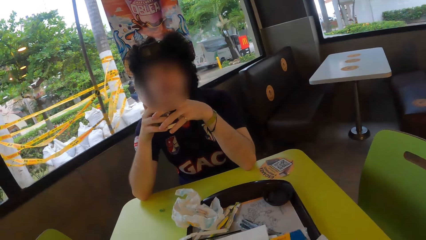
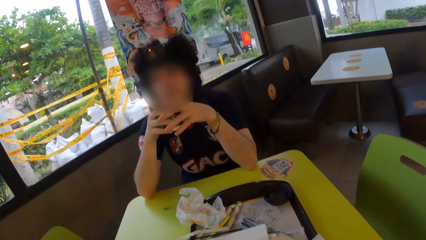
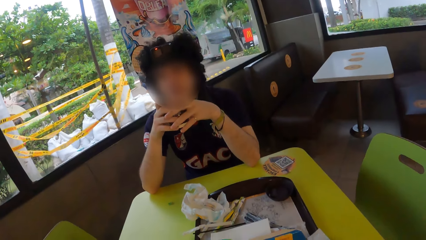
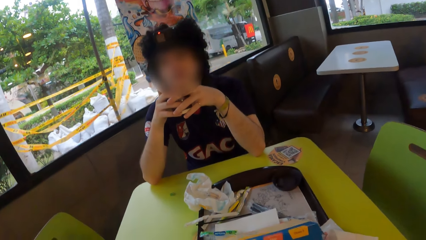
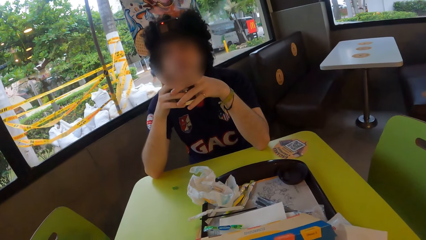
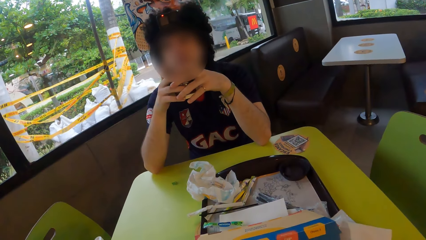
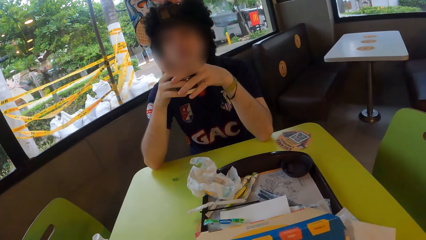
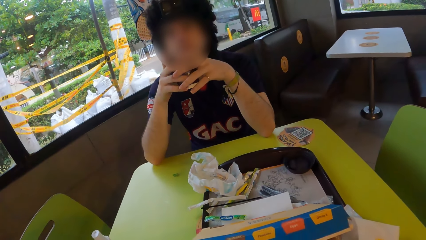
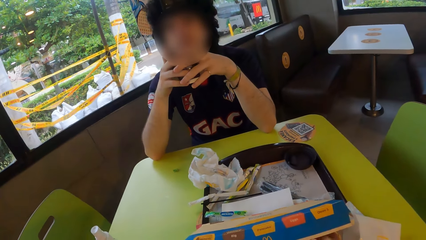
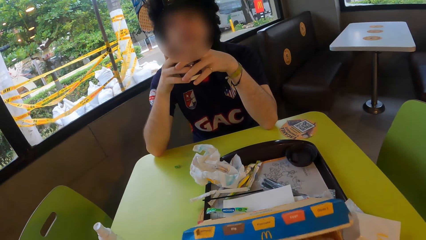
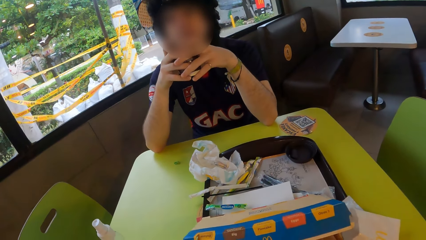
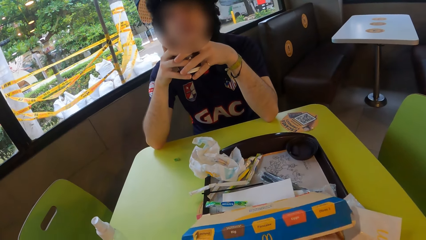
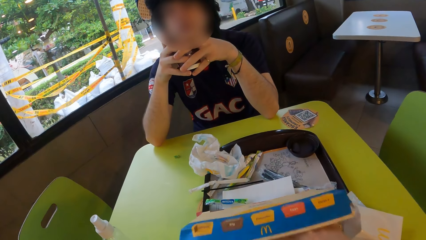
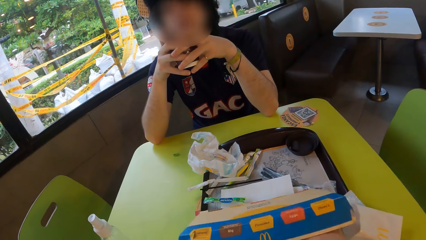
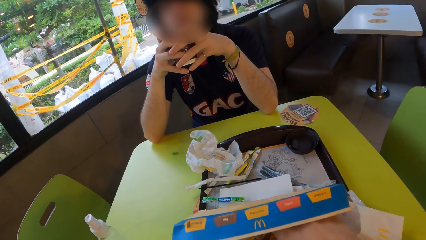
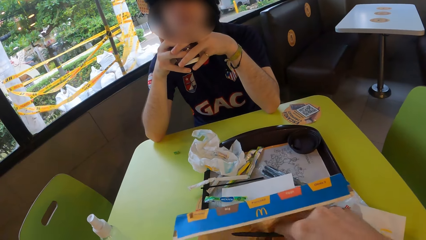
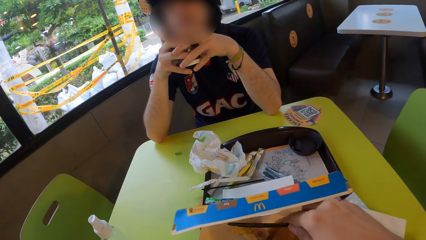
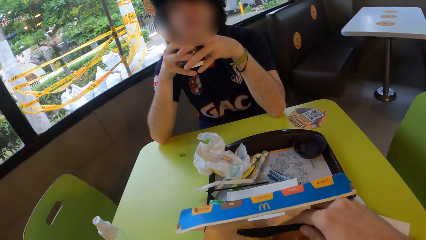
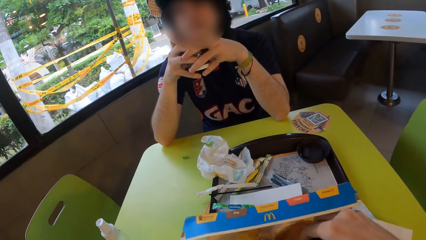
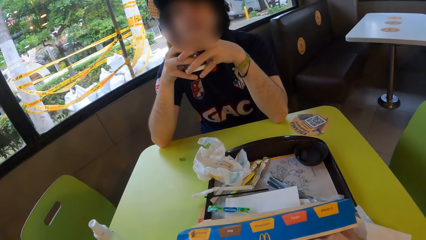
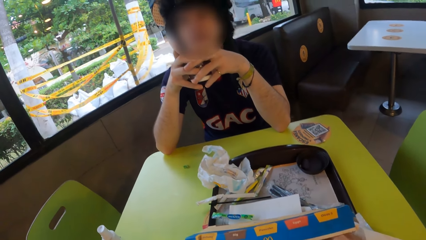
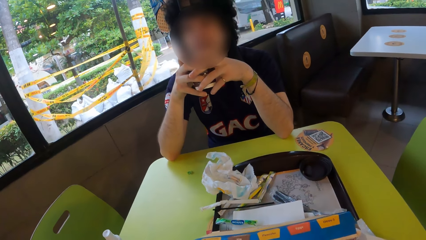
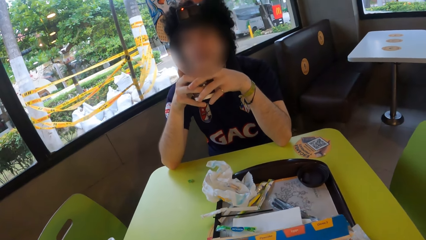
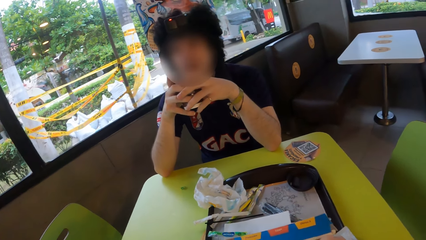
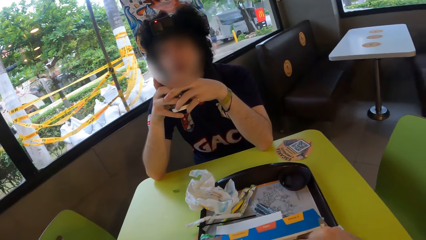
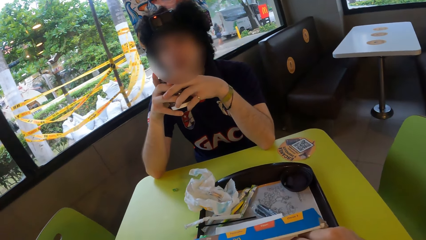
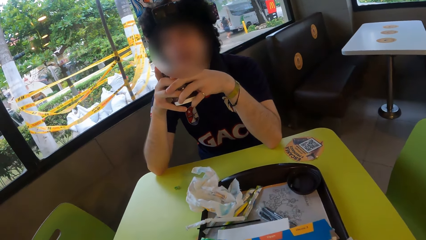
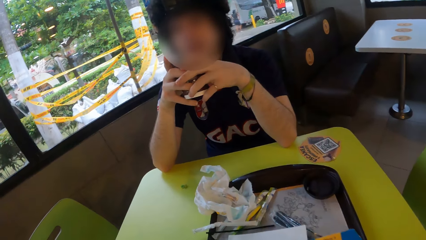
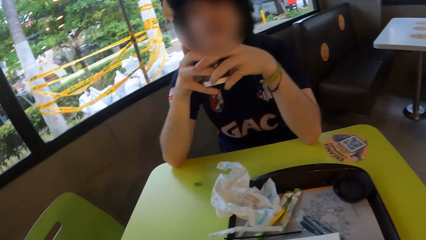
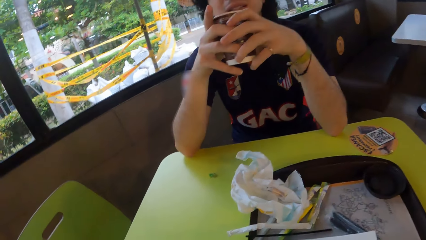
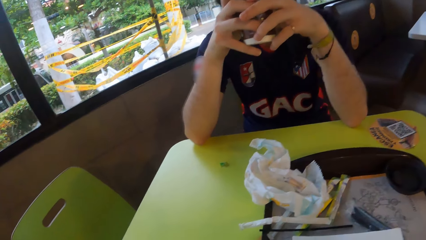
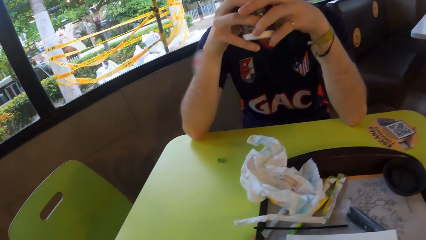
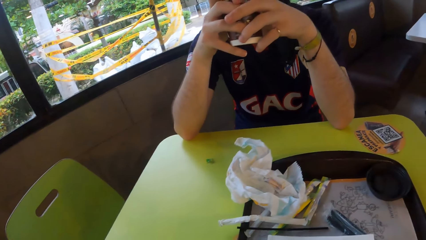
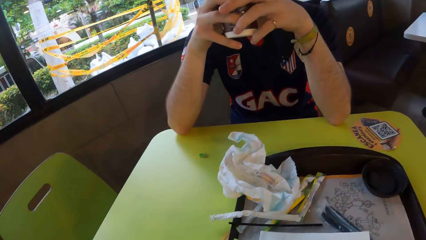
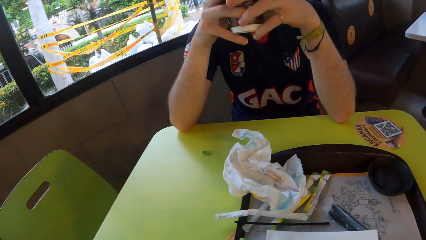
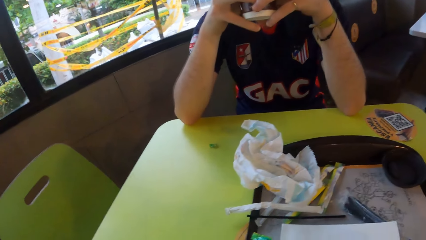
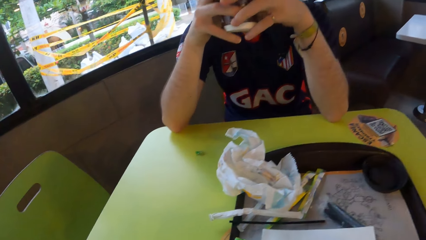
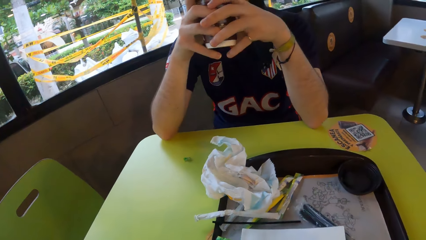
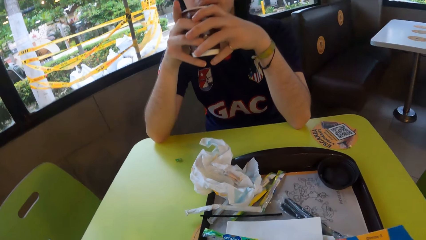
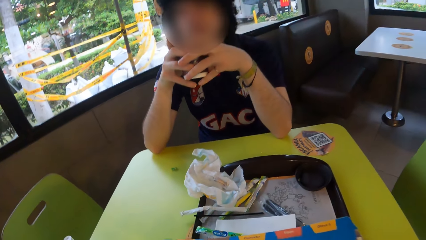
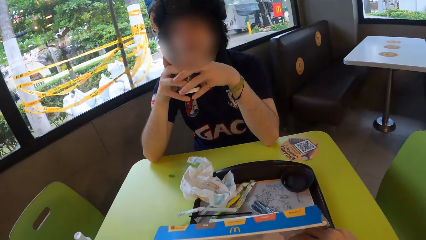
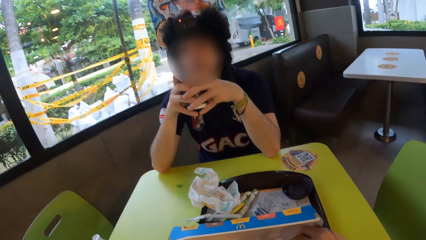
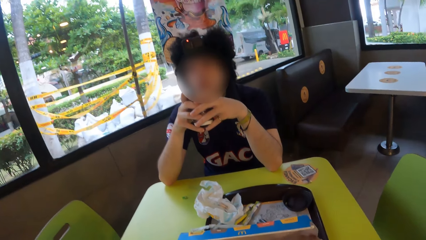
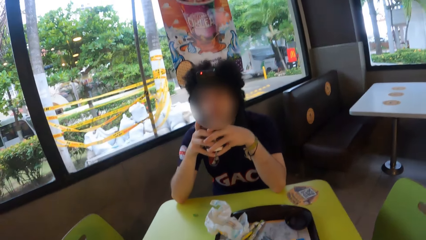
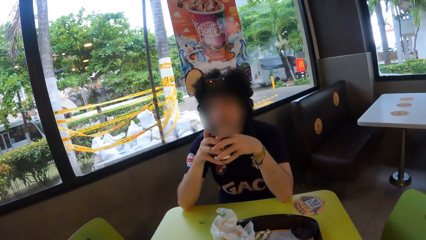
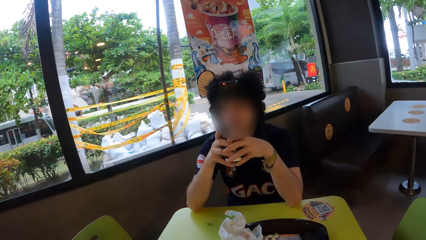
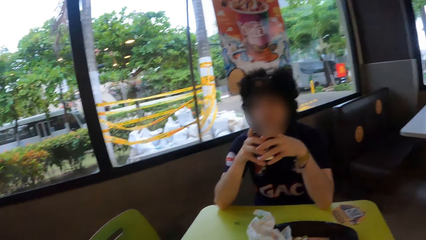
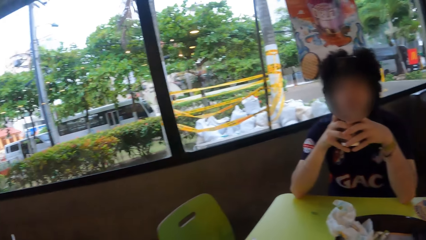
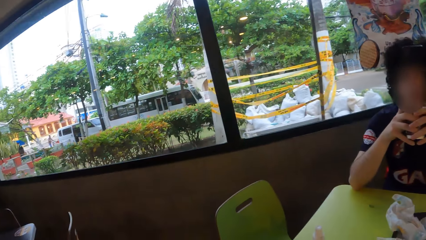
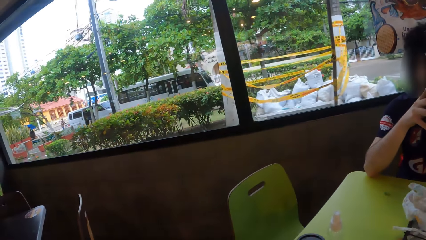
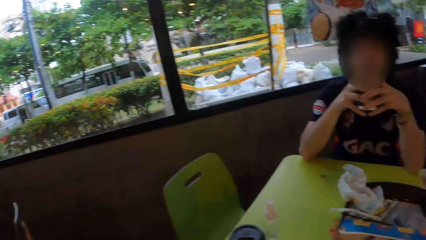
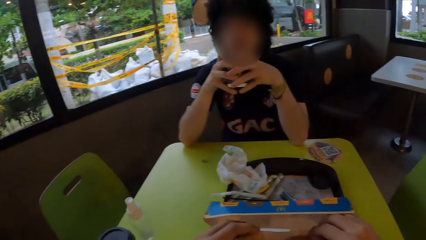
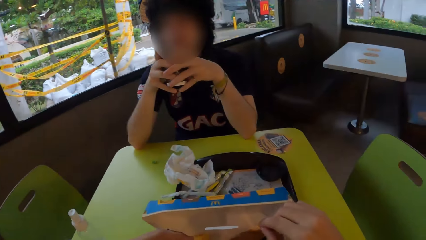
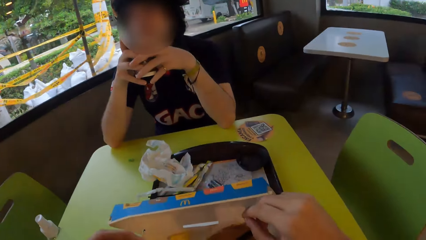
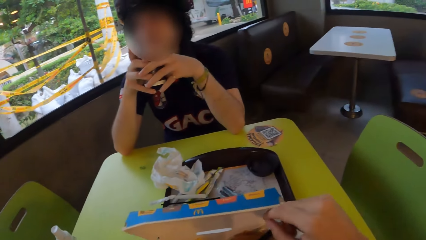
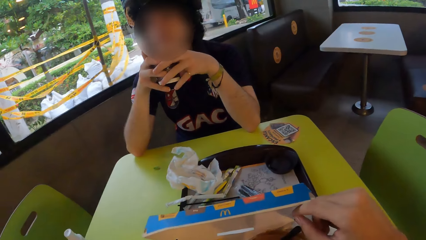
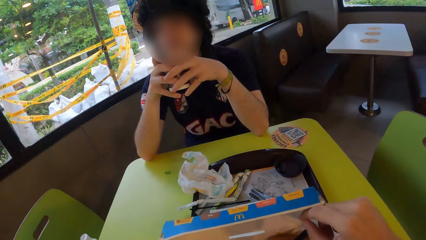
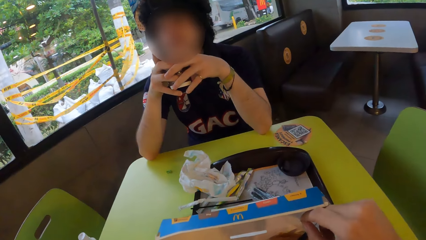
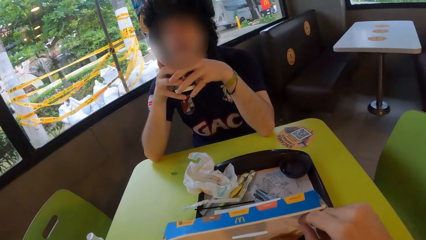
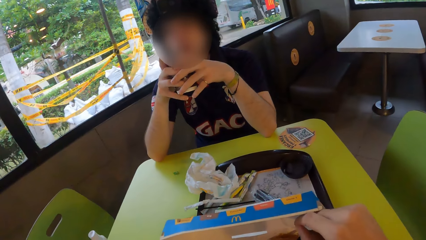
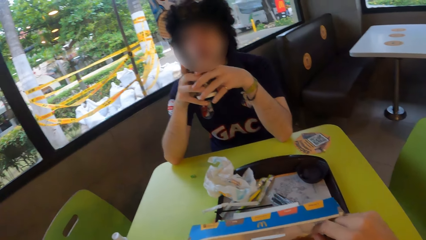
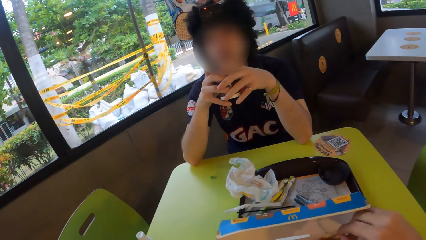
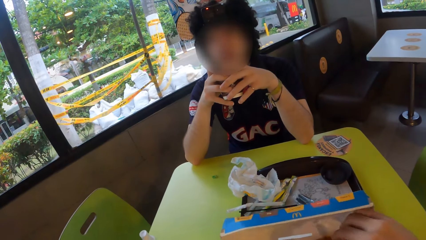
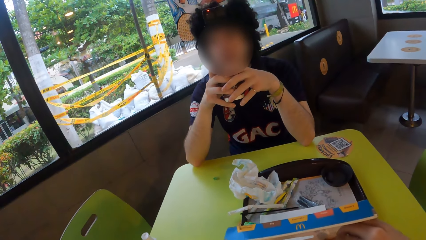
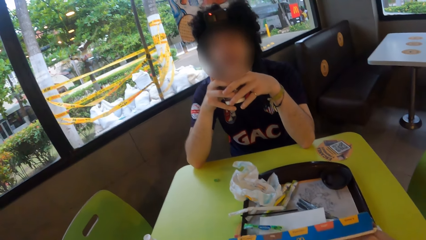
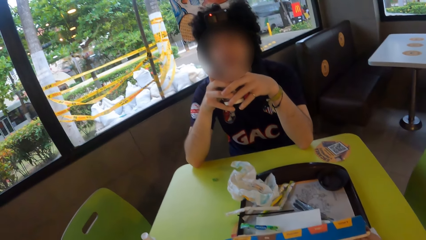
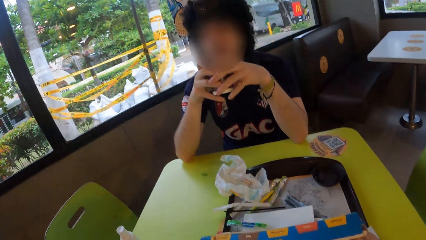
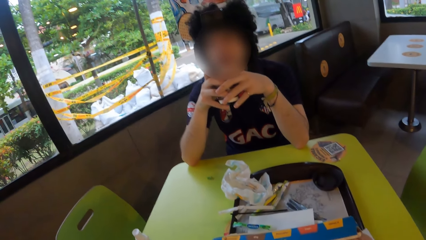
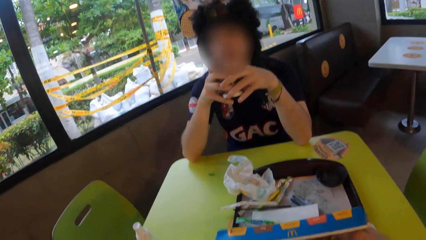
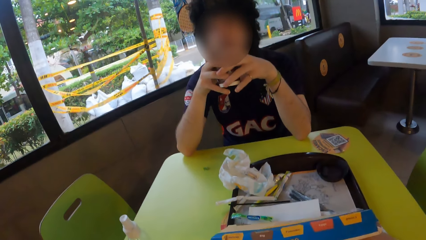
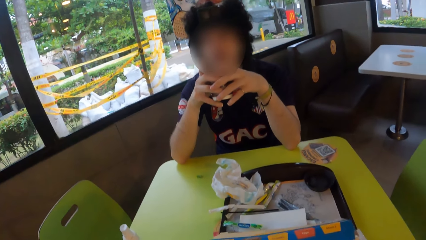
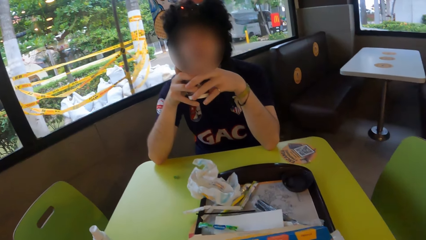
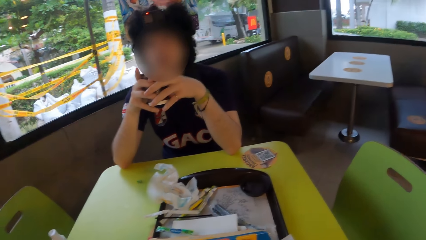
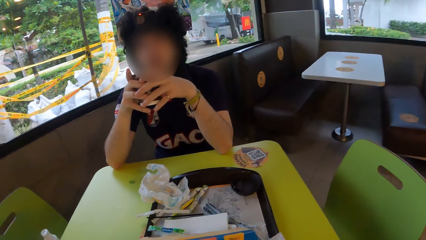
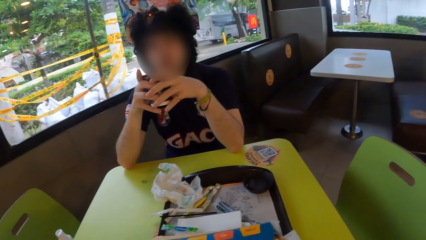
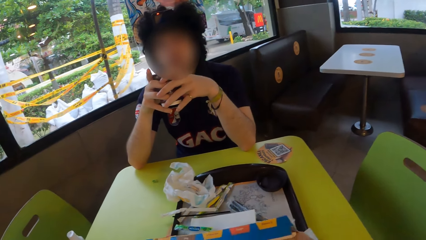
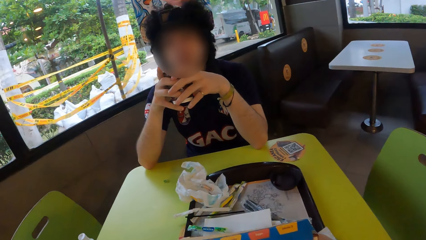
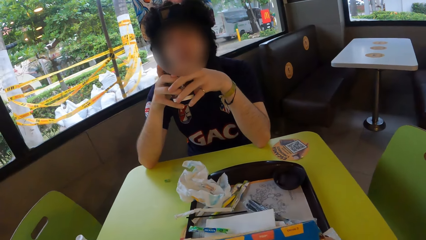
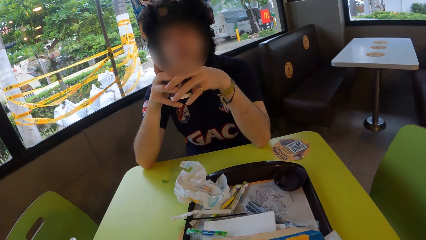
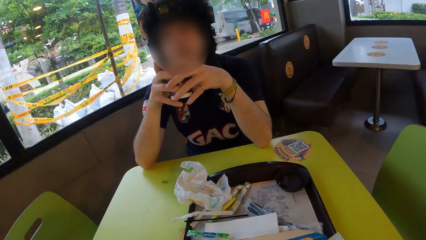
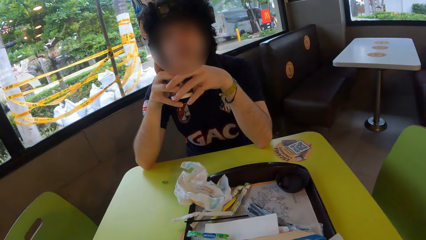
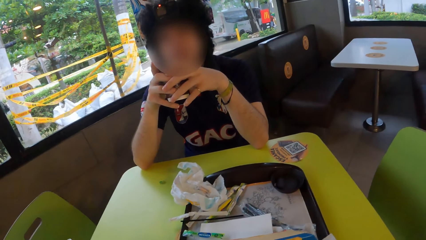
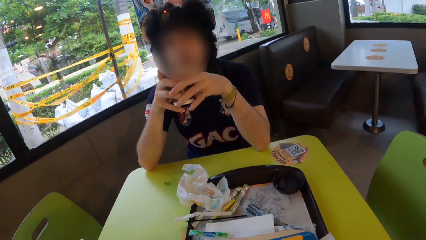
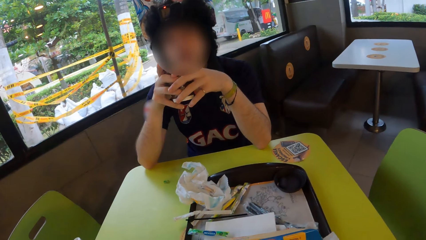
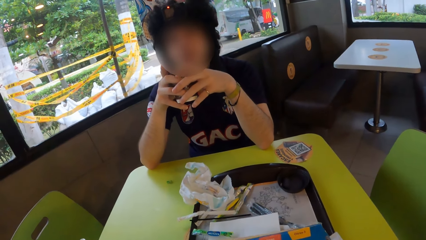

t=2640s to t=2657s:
A person sips coffee in a cup. The camera wearer picks a bun in a box. They turn around. They look around. They pick a bun in the box.
